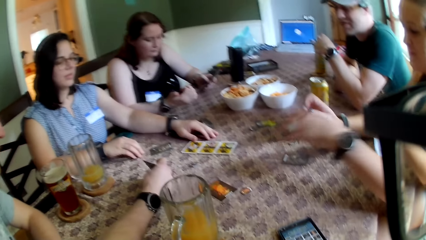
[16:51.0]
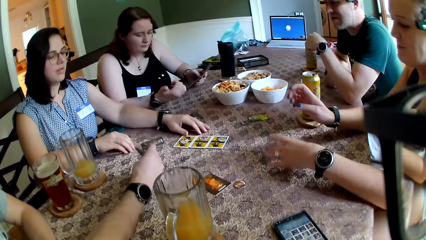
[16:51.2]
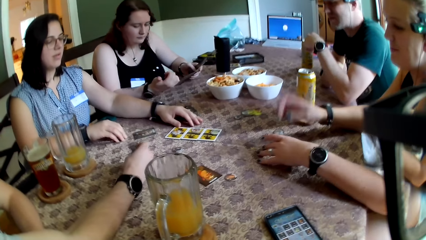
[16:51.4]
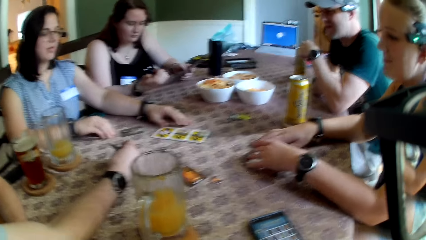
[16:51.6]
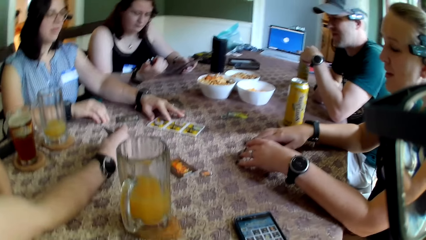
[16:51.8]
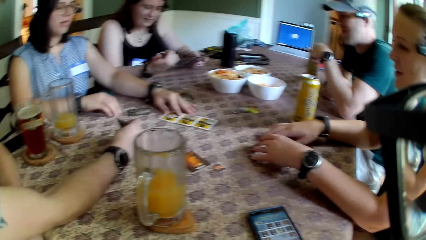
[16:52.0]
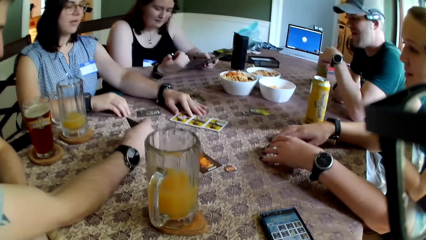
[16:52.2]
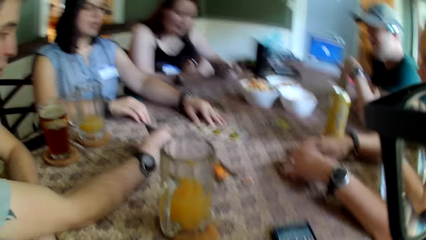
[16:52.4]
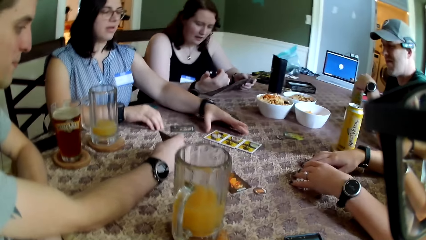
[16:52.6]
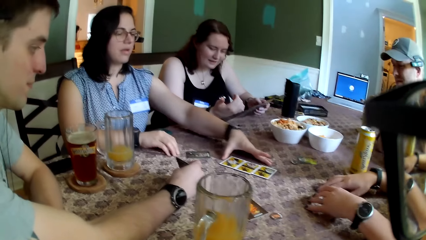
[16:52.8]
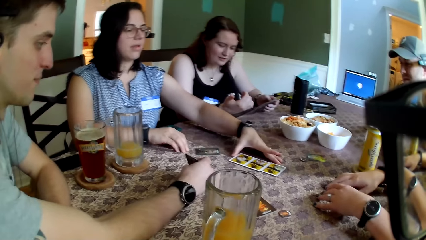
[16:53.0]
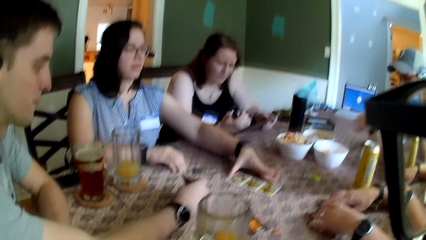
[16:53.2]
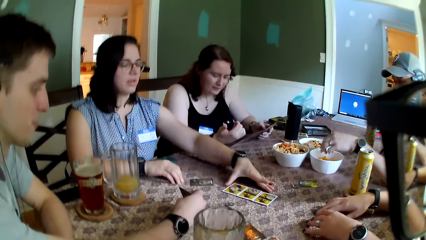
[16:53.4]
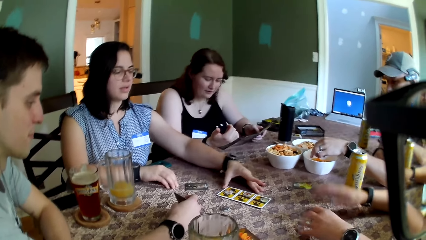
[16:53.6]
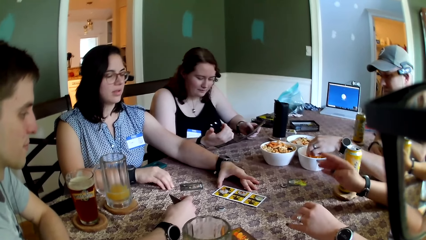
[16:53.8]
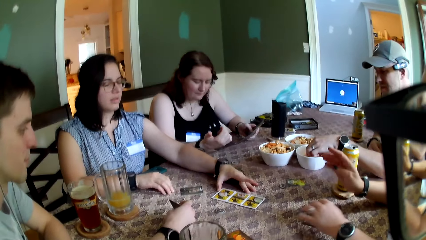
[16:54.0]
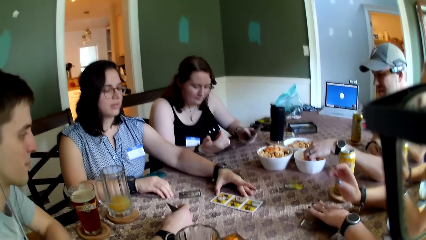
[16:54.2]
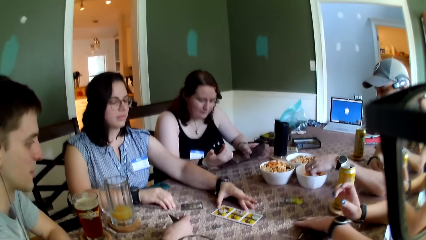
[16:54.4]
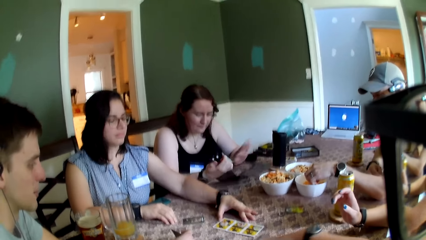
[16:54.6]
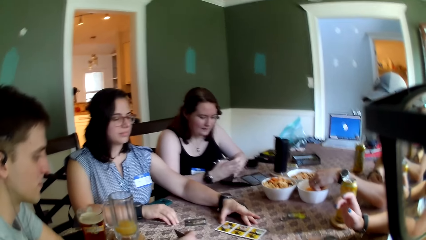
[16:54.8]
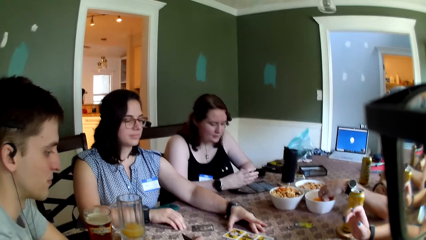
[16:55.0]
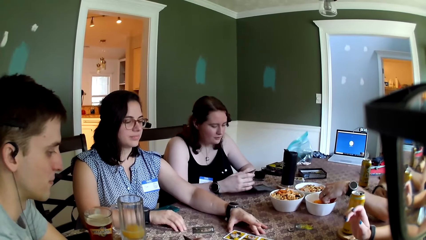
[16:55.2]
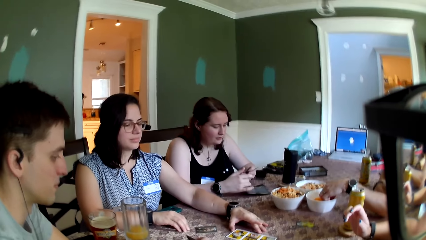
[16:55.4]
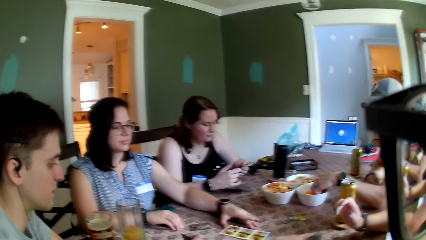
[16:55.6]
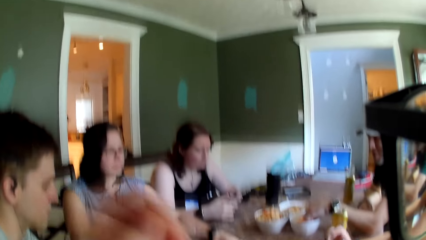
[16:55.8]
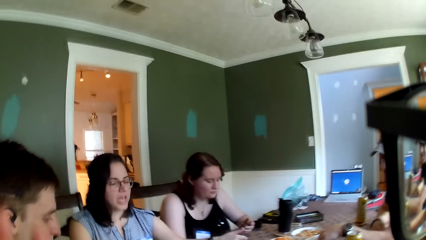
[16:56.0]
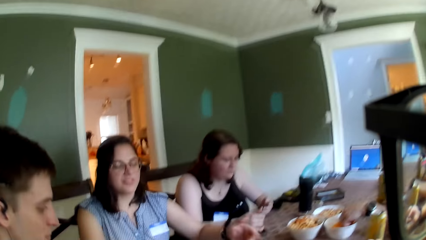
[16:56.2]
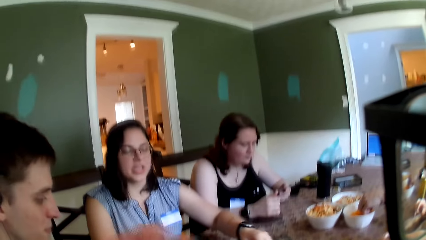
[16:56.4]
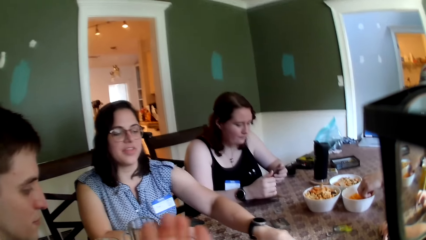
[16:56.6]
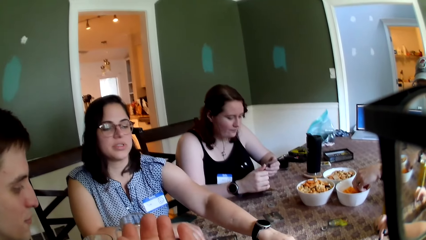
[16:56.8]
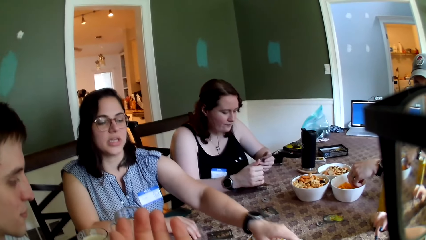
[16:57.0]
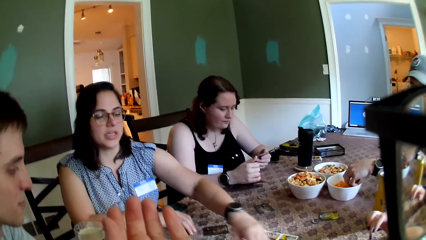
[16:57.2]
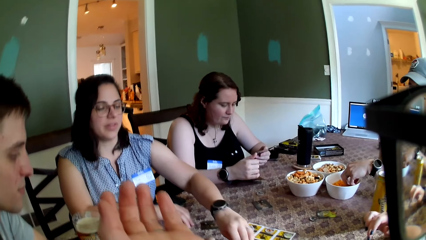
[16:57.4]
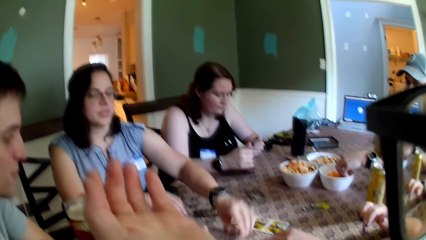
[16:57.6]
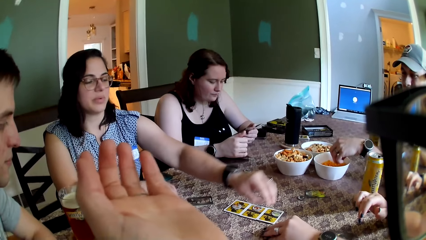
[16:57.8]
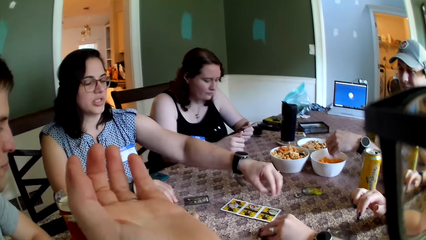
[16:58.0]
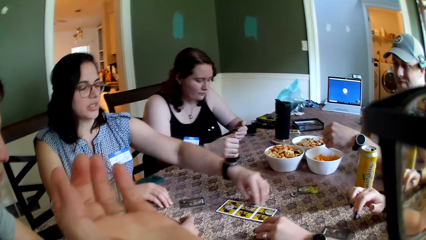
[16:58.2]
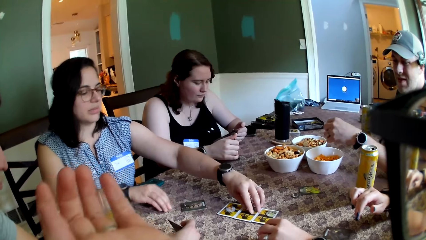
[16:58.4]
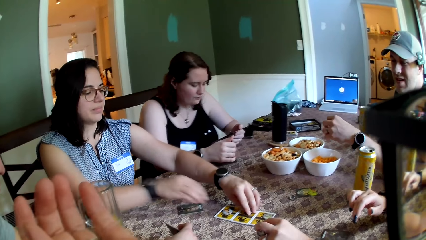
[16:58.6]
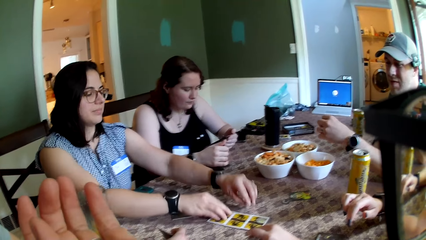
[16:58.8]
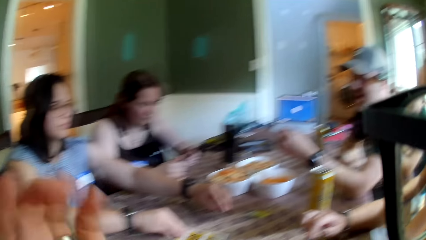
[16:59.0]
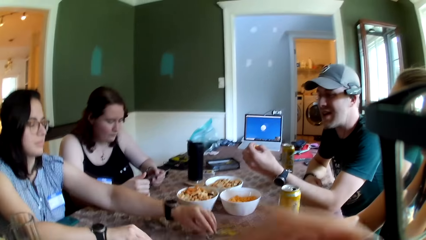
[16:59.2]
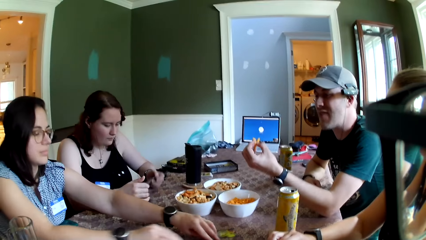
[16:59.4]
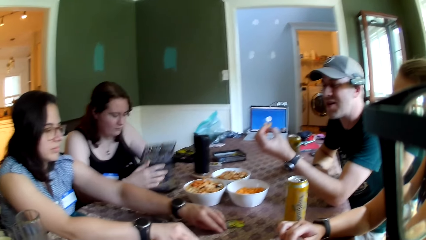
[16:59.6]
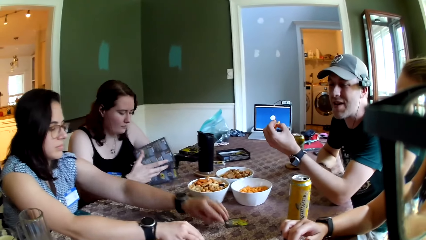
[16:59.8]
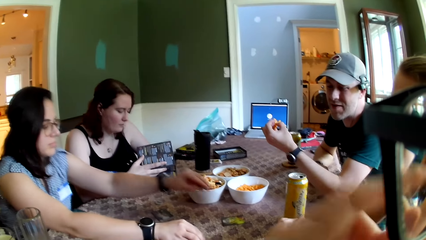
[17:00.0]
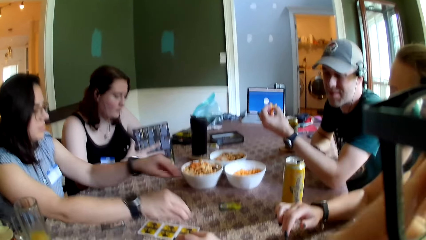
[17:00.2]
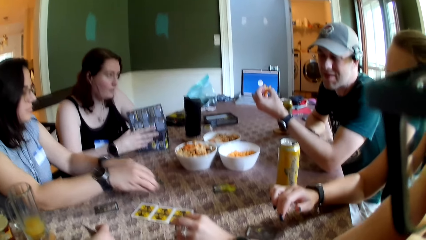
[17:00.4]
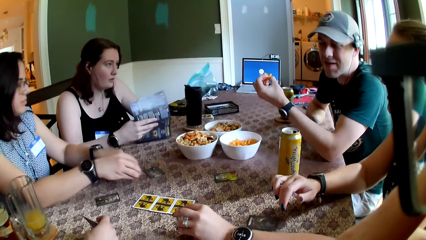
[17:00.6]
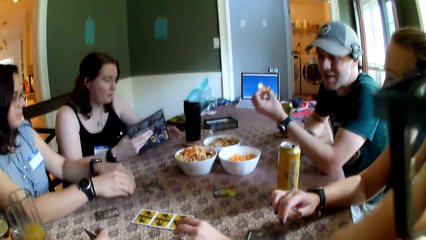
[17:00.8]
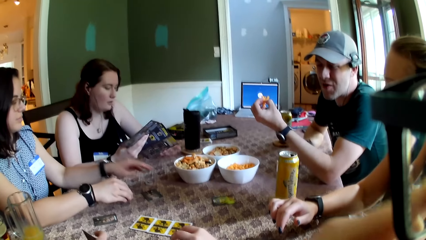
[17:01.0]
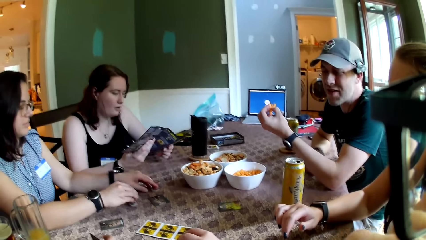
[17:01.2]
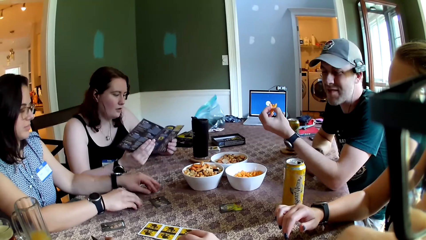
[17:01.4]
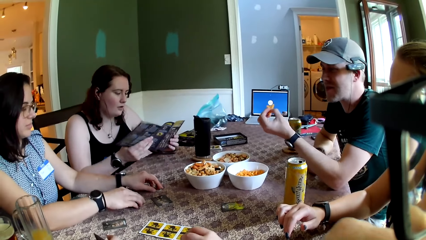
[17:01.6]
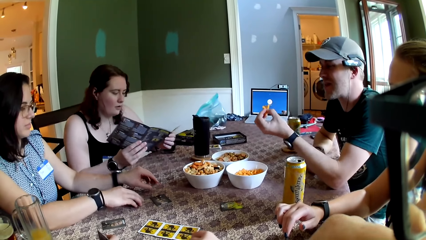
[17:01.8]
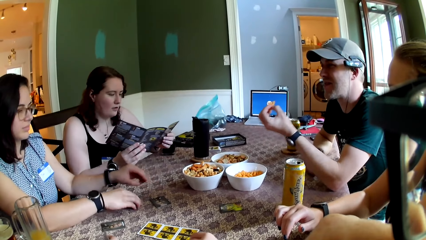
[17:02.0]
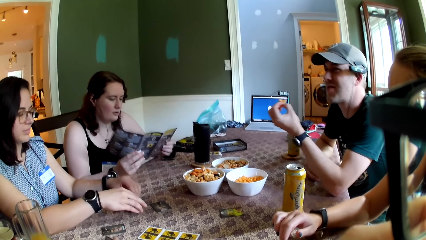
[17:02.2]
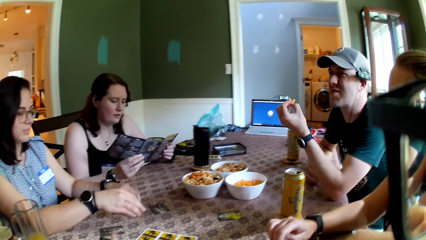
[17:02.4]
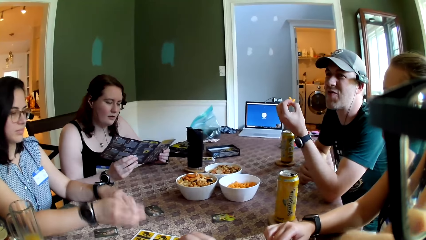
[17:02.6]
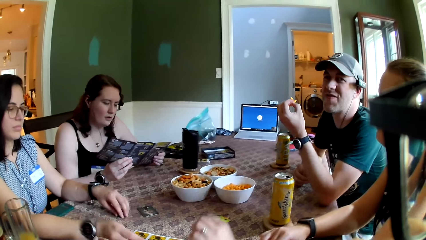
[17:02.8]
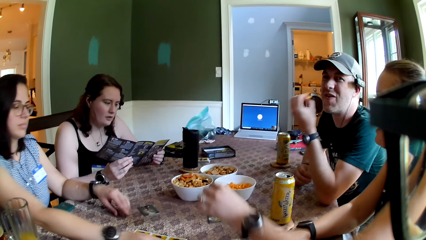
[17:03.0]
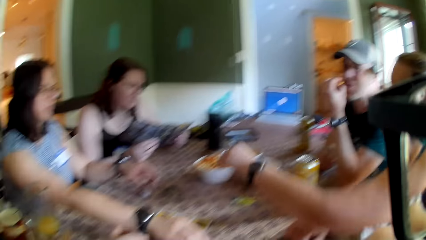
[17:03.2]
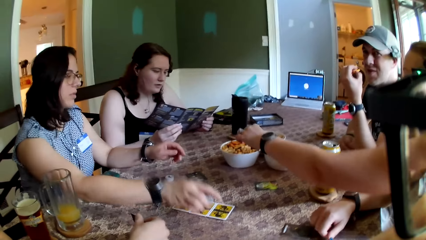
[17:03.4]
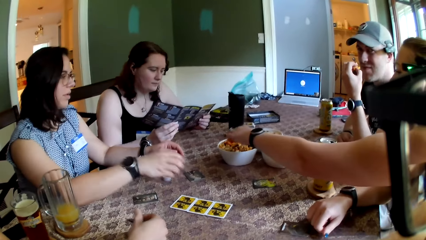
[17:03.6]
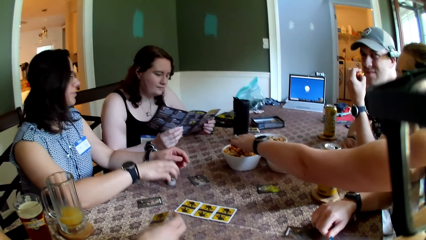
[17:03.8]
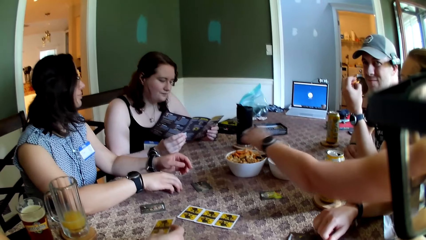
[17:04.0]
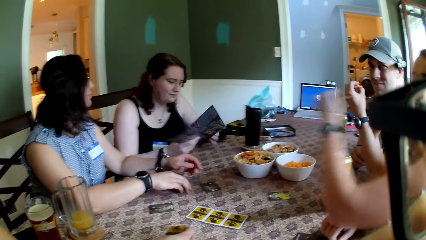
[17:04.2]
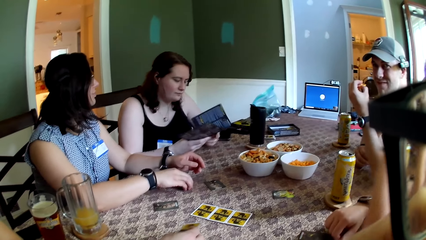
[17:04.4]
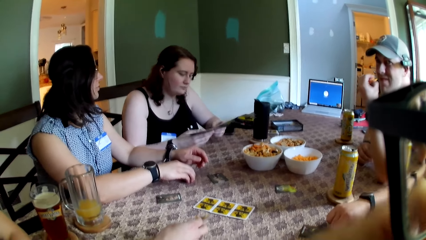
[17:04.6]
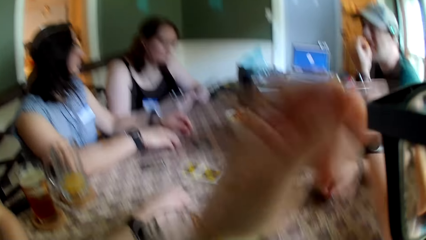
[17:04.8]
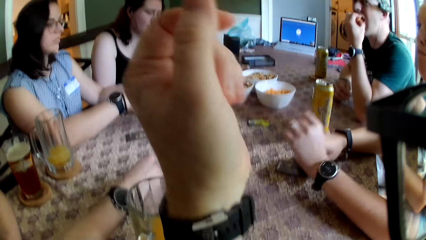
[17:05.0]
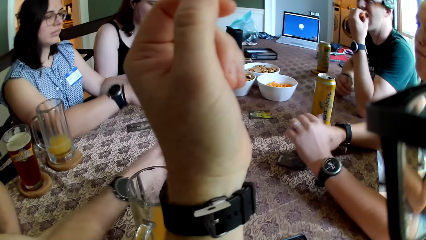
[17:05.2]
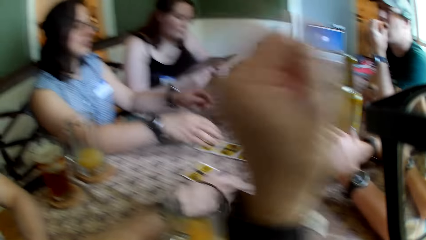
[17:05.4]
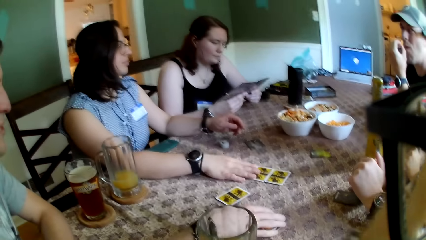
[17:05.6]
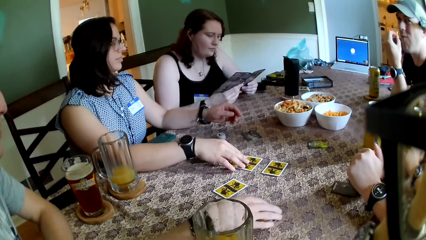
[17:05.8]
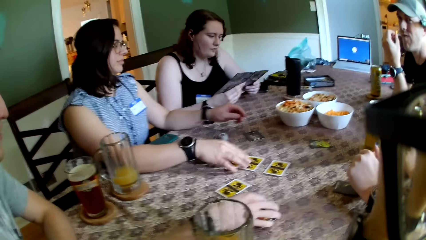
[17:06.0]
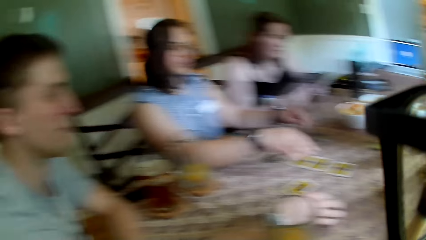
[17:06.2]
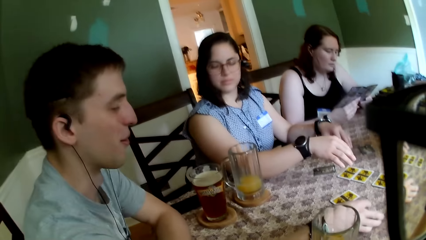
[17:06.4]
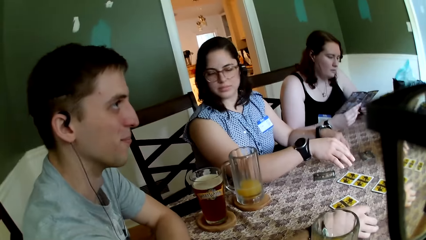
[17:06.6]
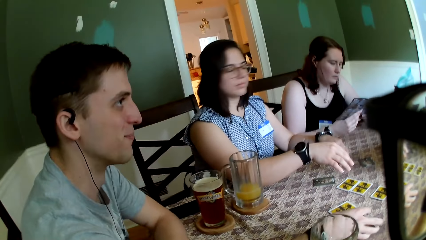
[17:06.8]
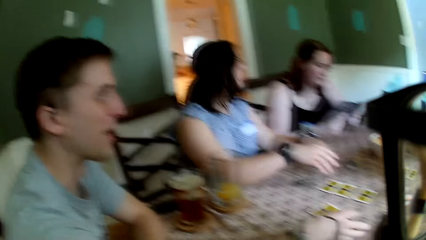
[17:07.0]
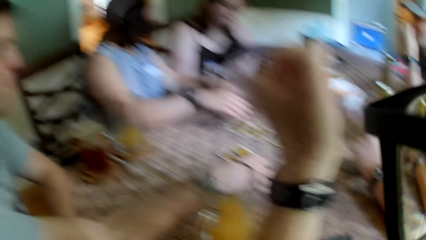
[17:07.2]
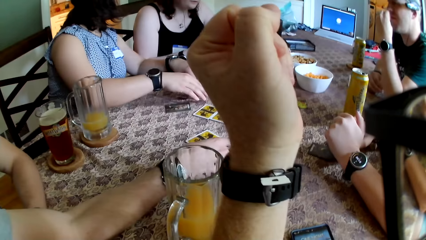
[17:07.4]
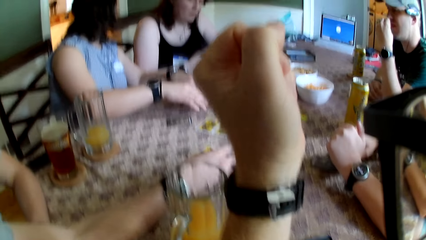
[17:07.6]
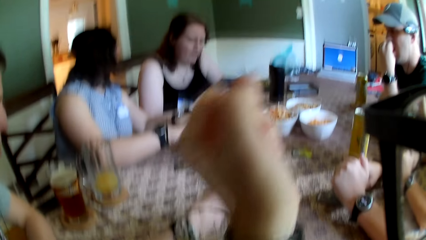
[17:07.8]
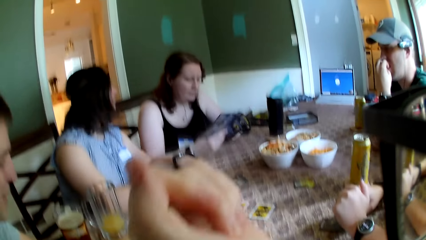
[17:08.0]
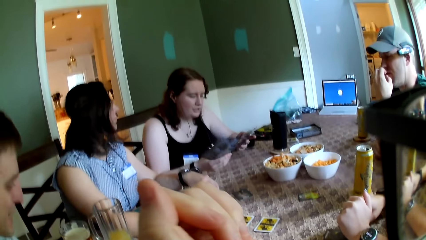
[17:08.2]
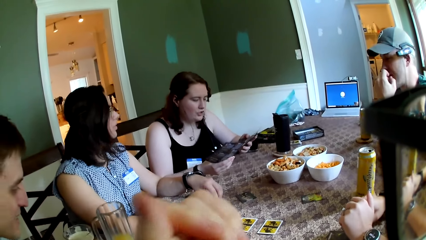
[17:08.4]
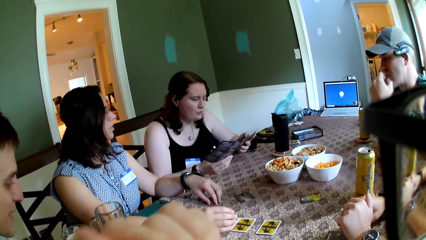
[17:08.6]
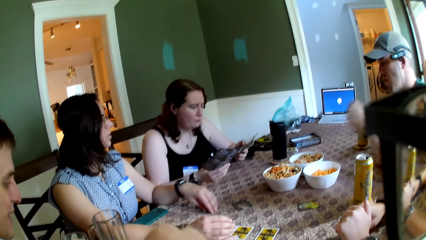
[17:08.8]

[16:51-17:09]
A woman touches the cards on the table with her left hand. A man picks a snack from the bowl on the table with his left hand into his mouth. Another woman moves the card on the table with her left hand. Another woman turns the booklet. The camera wearer moves a hand. The first woman moves a card on the table and talks to the colleagues. She picks up the game chips or tokens on the table with her left hand. The second woman touches the cards. The man converses with the group of people at the table. The first woman puts the tokens on the table. Another man talks to the colleagues. The first woman takes a card. The second woman picks snacks from the bowl on the table with her left hand into her mouth. The camera wearer moves a hand. The other man touches a card on the table with his right hand. The camera wearer looks at another woman.
